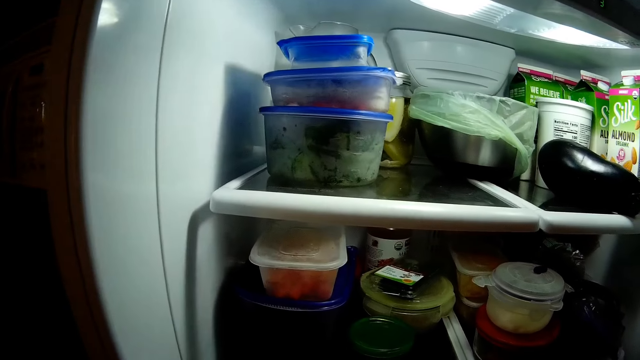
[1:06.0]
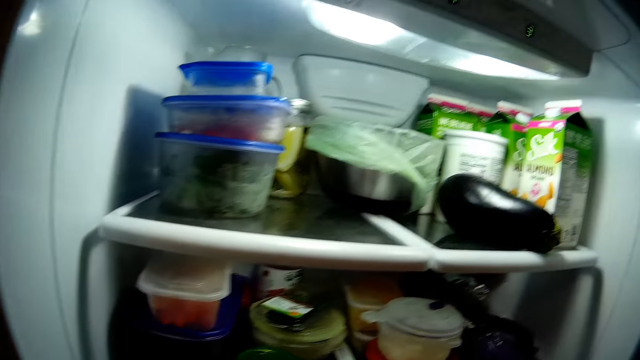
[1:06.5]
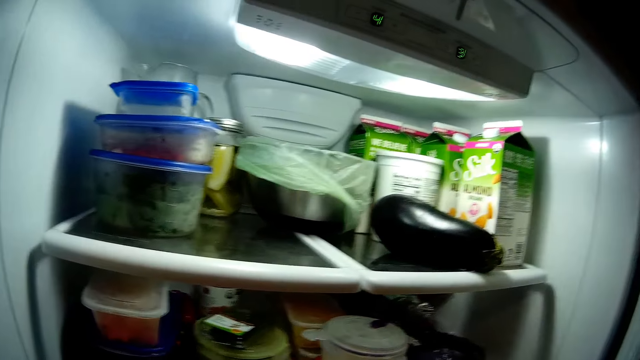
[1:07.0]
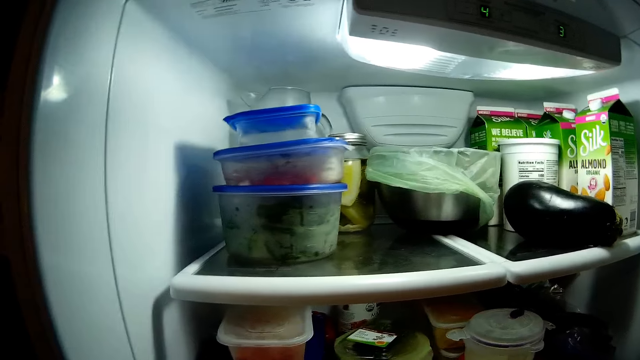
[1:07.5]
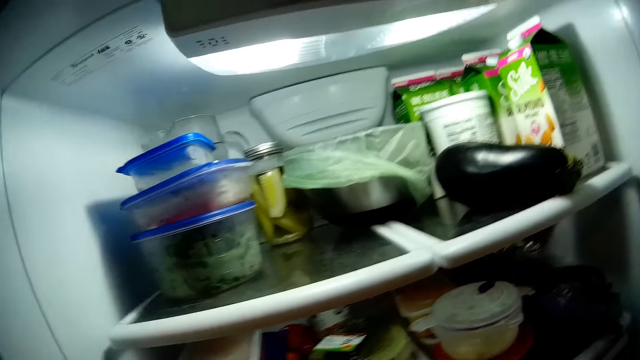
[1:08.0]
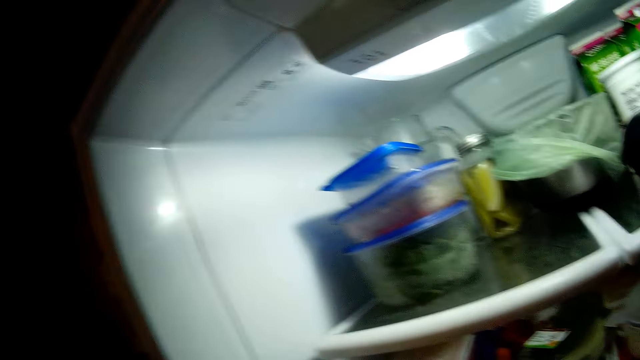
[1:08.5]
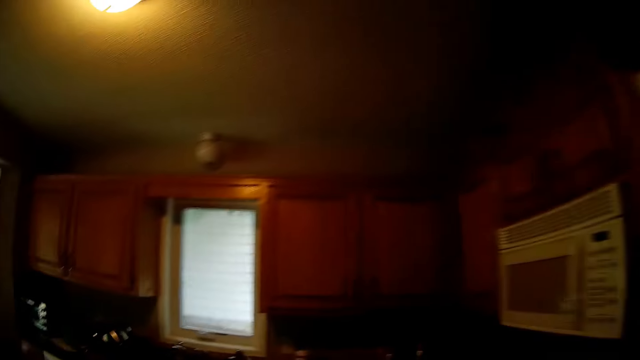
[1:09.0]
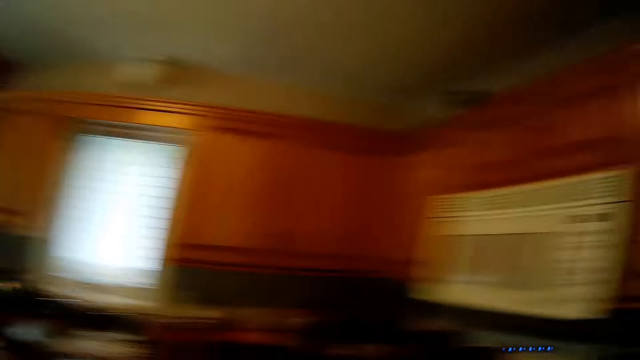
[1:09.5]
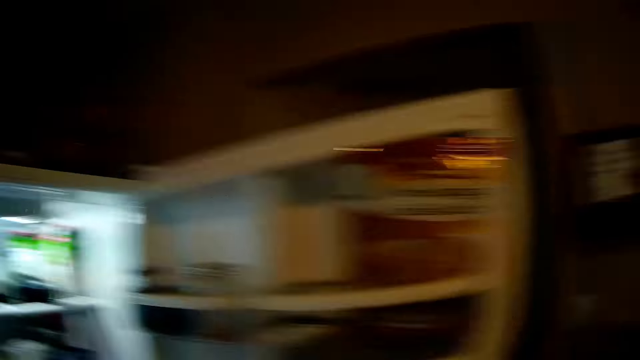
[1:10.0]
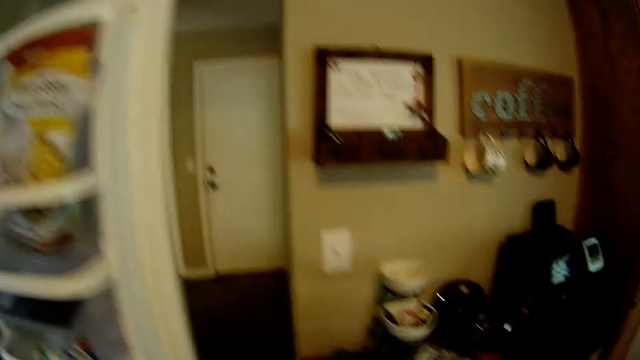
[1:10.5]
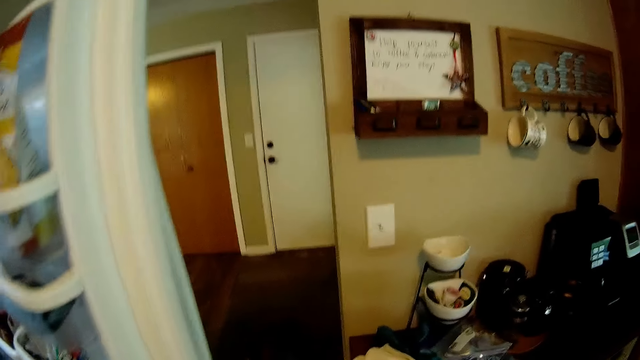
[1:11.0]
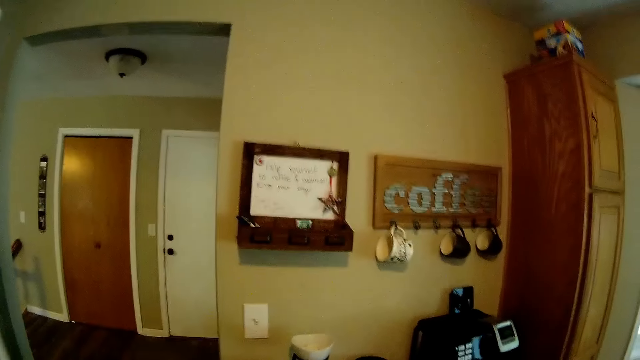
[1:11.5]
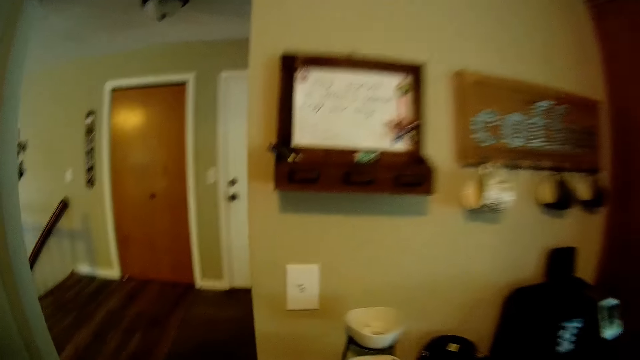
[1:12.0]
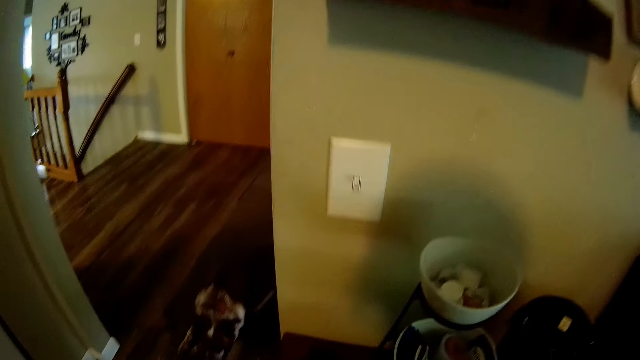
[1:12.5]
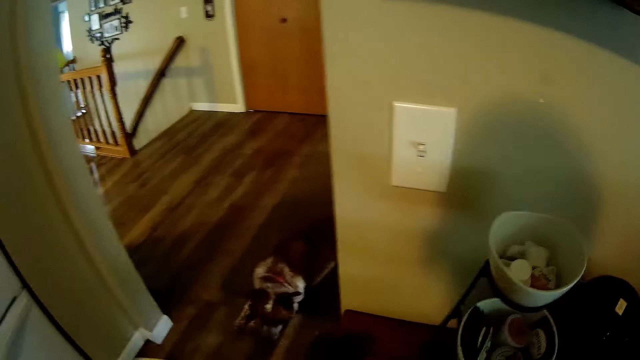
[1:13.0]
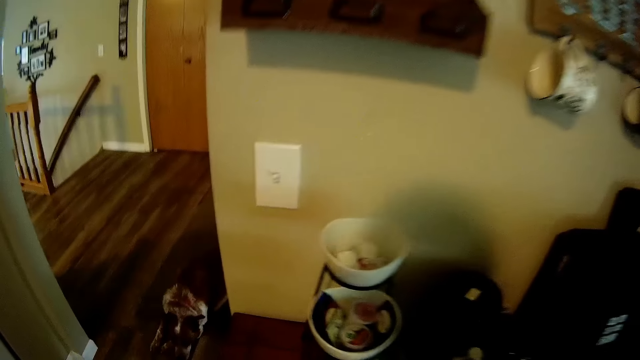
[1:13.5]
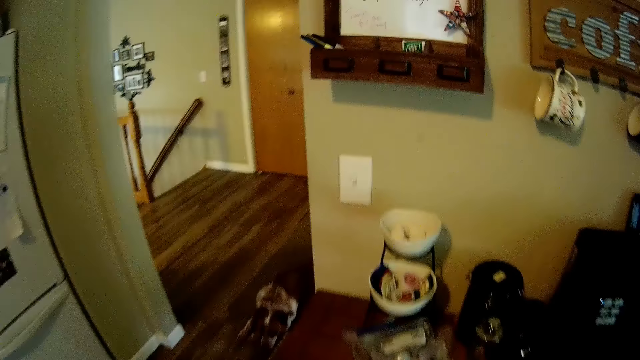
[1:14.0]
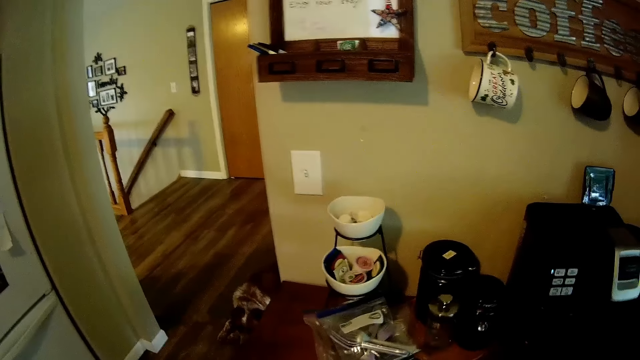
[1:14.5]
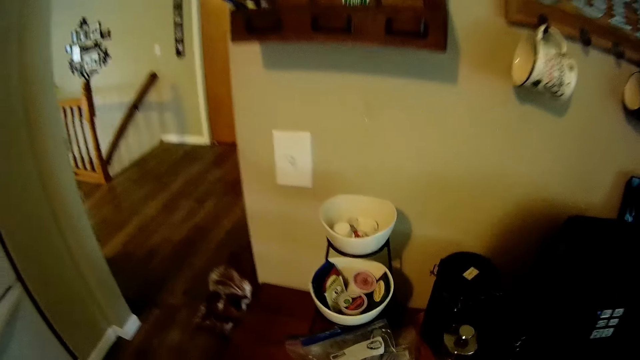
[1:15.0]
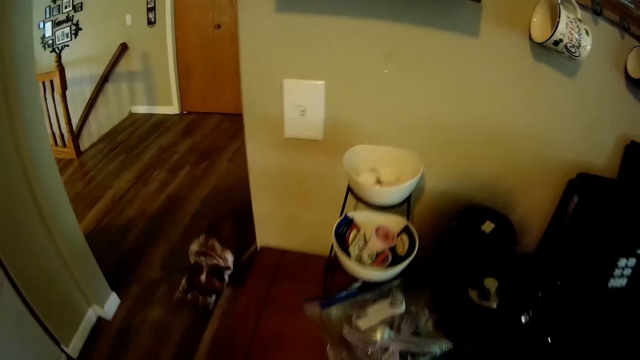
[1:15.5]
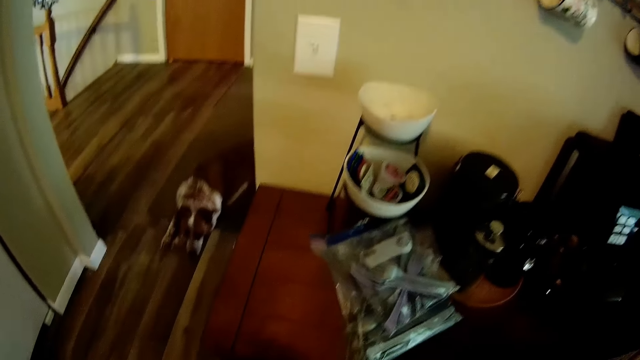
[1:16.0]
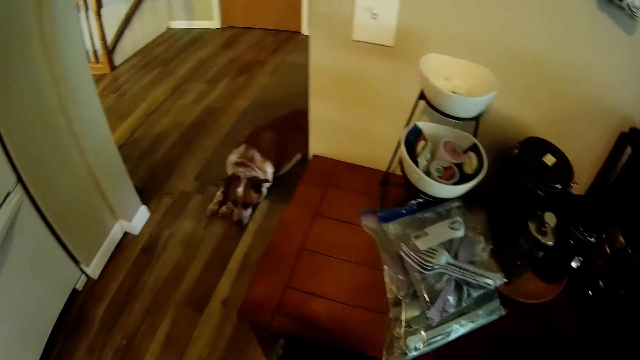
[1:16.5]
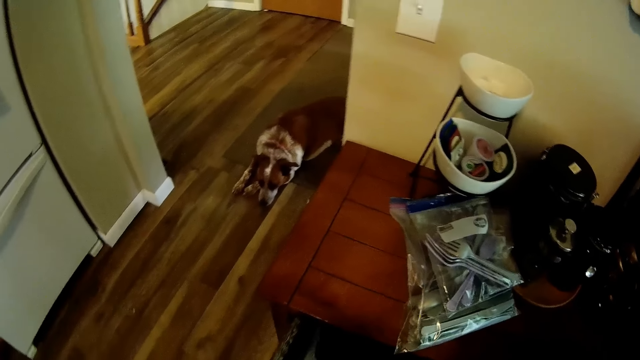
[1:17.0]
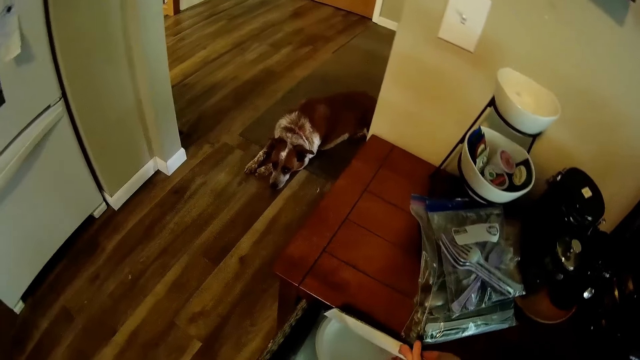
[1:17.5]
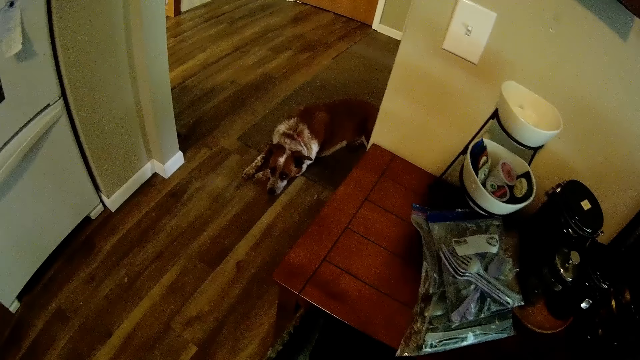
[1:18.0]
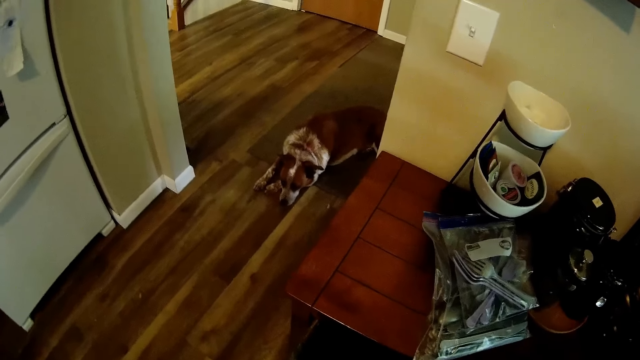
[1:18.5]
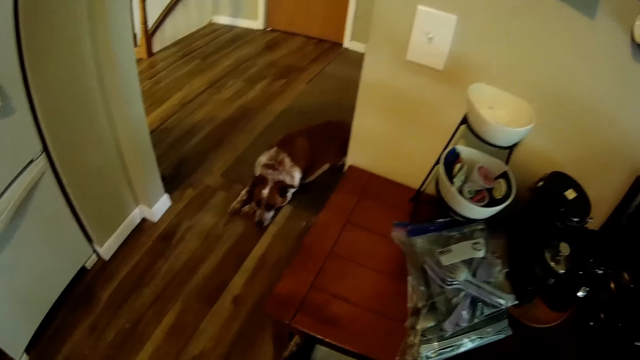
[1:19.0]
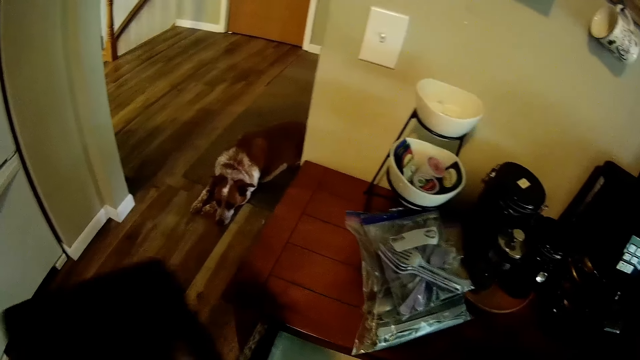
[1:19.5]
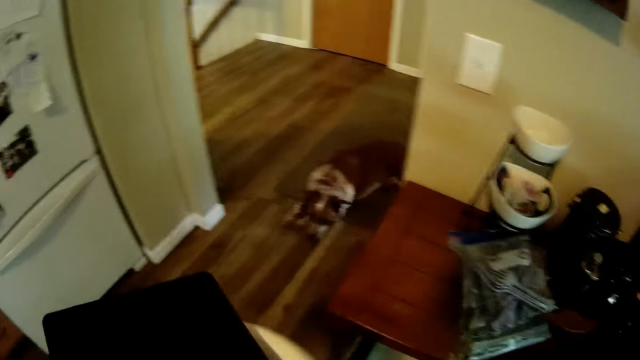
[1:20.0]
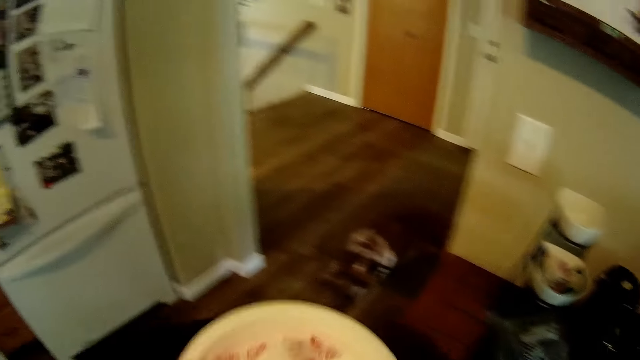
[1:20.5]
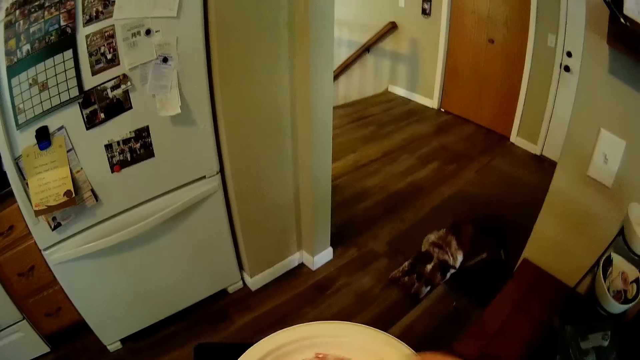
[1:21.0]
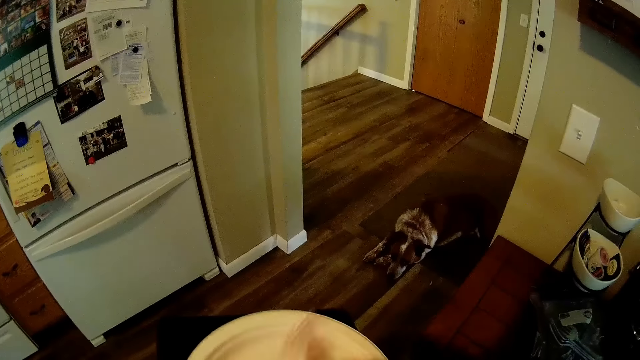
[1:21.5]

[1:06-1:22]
The camera wearer walks in the house. She picks up a tray from a cupboard with her right hand. She picks up a plate from the cupboard with her right hand. She passes the tray in her right hand to her left hand. She holds the plate. She places the plate in her right hand on the tray in her left hand.

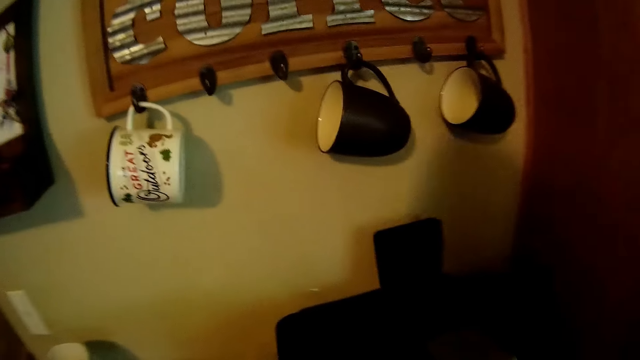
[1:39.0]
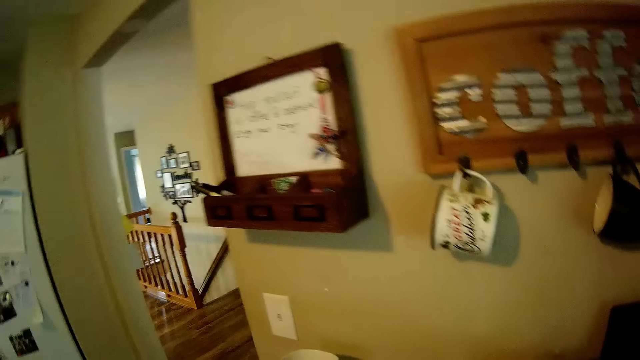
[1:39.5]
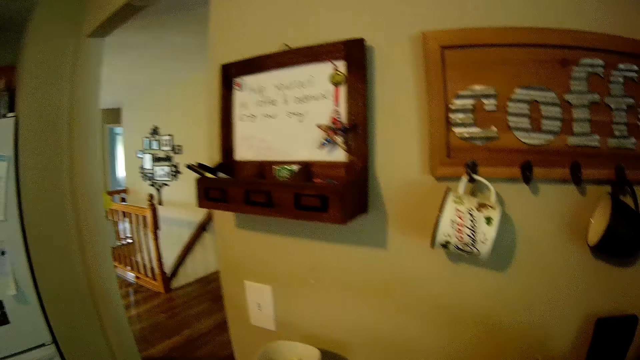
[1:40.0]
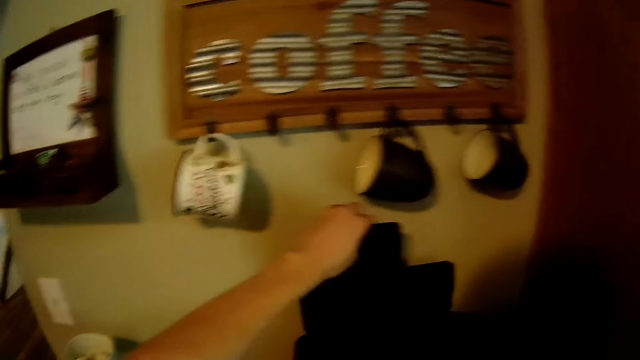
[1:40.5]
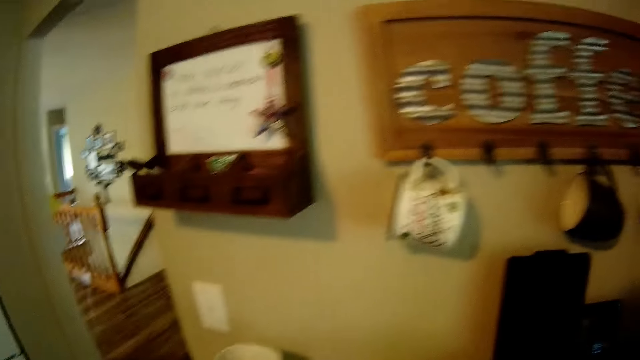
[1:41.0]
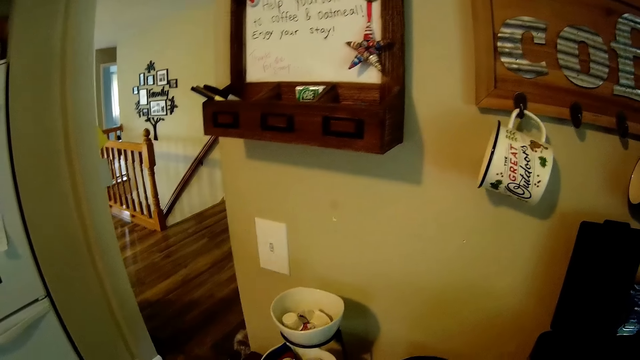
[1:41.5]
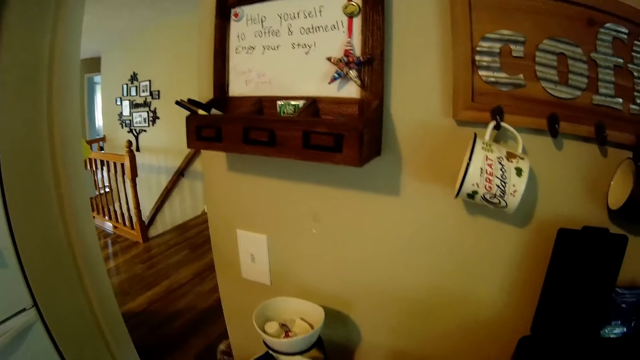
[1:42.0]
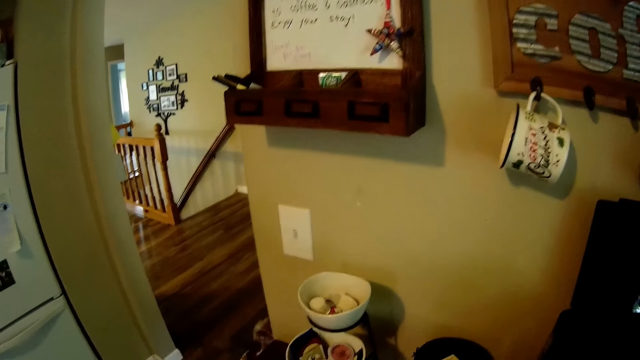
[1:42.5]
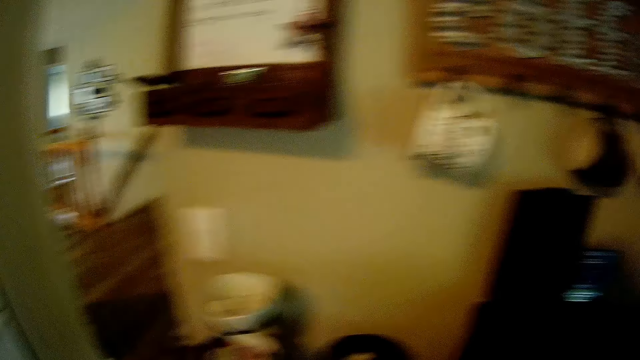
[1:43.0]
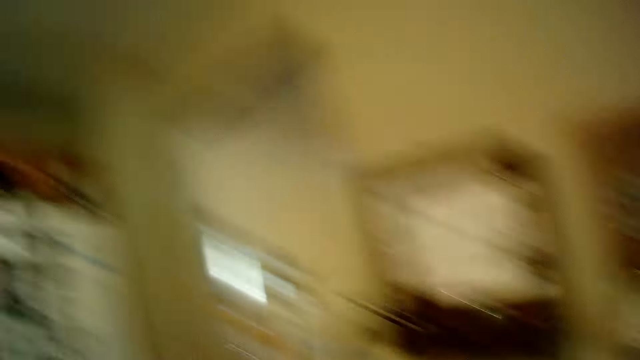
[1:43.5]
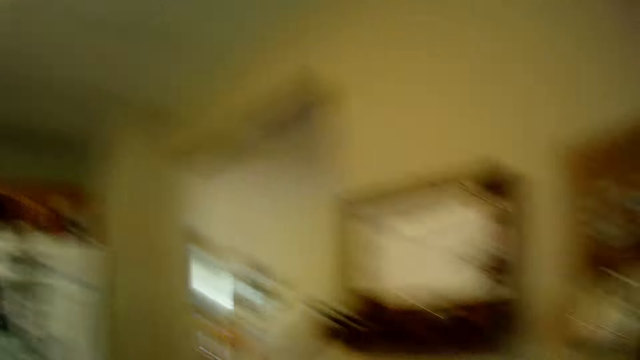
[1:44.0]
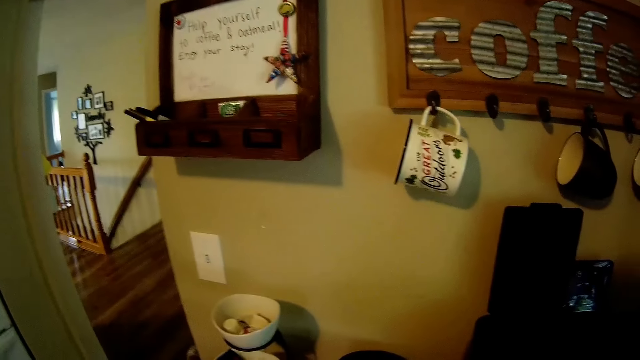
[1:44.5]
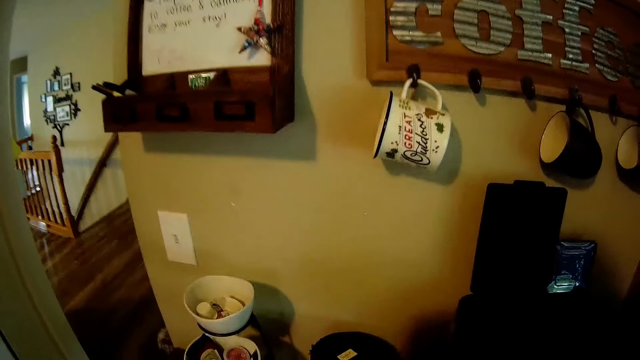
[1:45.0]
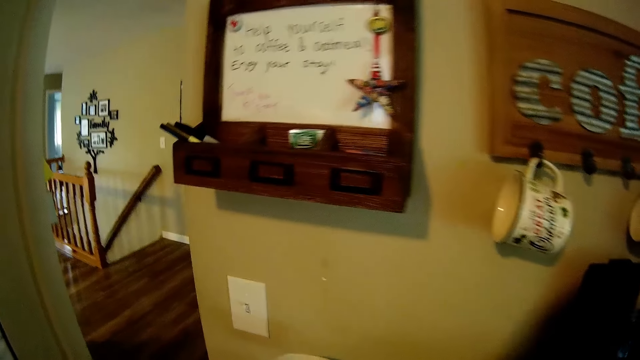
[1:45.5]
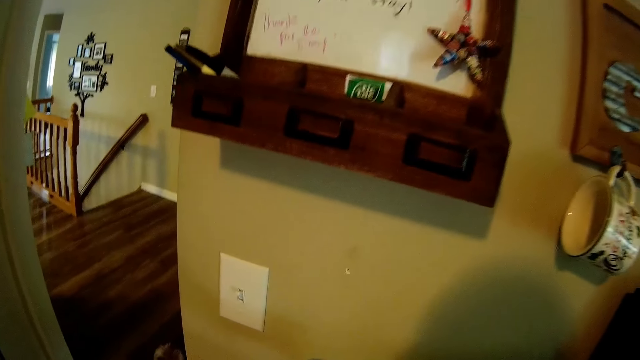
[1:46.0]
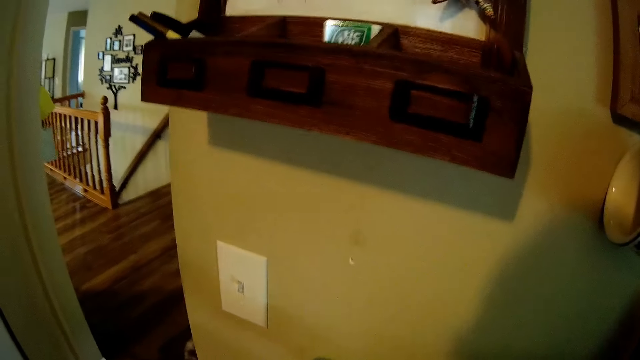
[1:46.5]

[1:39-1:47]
The camera wearer opens a coffee maker with her left hand. She holds the tray. She walks in the house.
